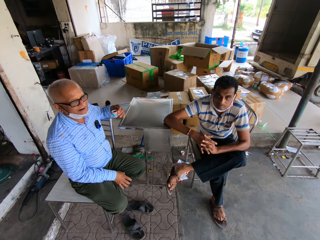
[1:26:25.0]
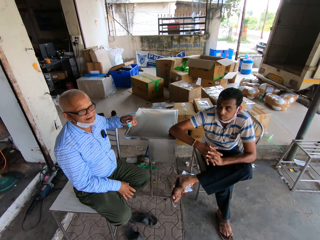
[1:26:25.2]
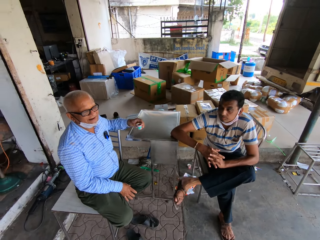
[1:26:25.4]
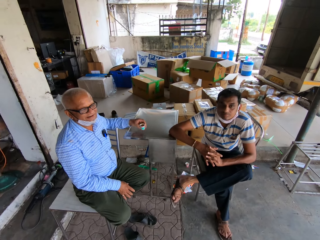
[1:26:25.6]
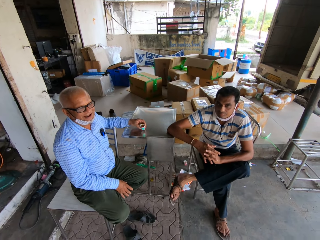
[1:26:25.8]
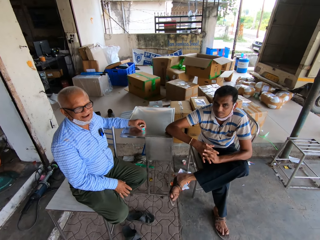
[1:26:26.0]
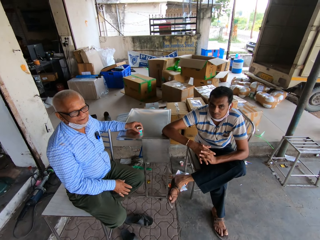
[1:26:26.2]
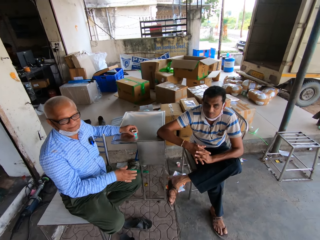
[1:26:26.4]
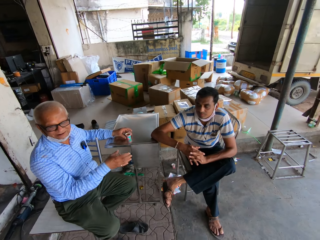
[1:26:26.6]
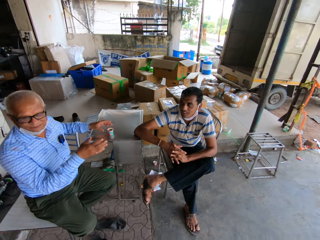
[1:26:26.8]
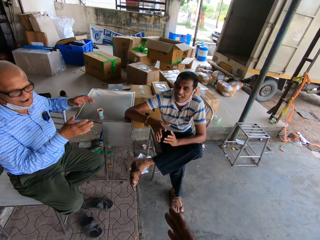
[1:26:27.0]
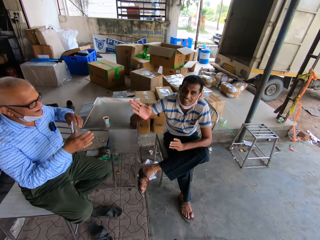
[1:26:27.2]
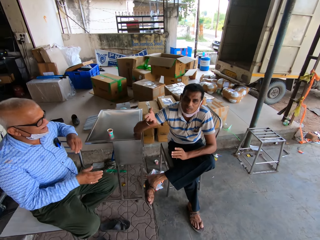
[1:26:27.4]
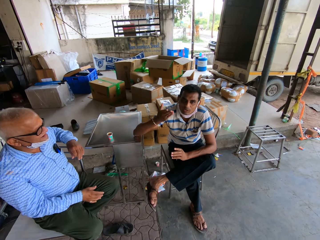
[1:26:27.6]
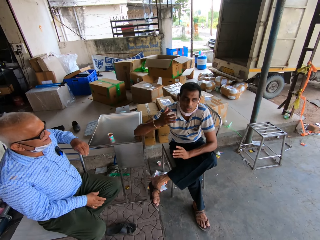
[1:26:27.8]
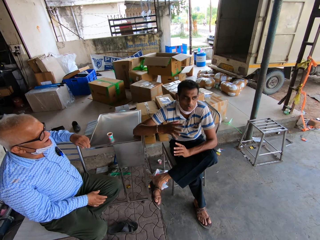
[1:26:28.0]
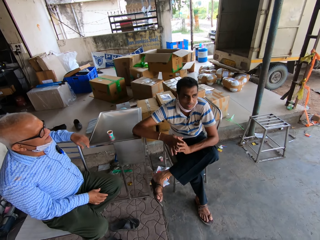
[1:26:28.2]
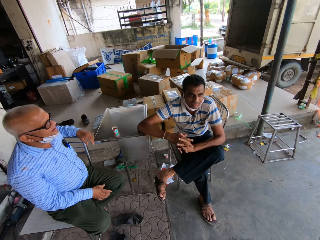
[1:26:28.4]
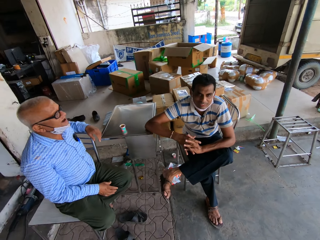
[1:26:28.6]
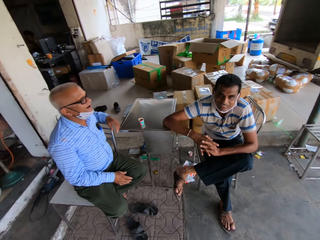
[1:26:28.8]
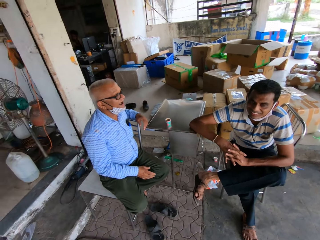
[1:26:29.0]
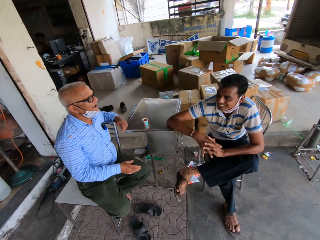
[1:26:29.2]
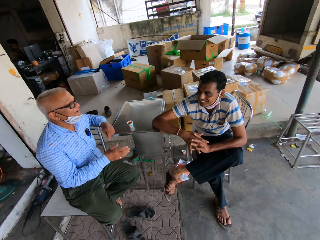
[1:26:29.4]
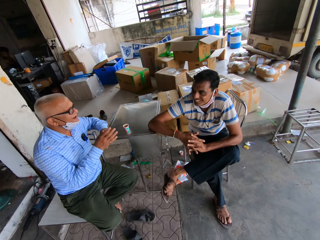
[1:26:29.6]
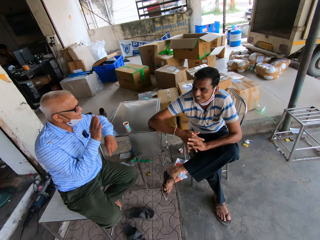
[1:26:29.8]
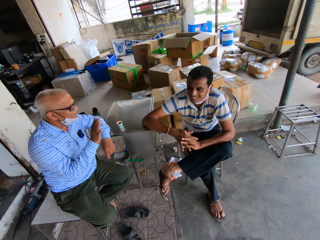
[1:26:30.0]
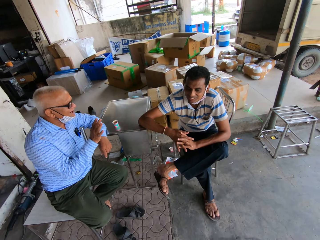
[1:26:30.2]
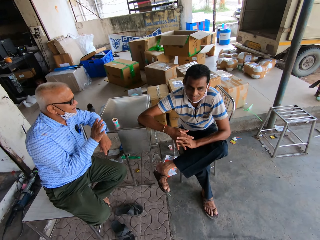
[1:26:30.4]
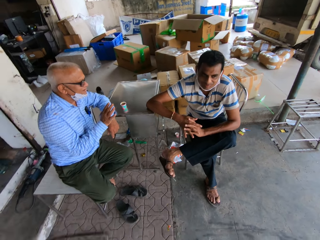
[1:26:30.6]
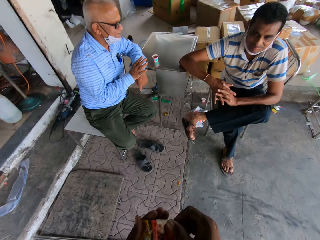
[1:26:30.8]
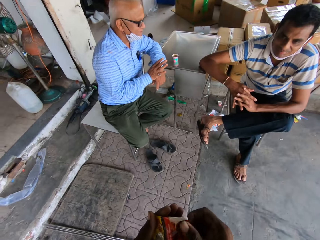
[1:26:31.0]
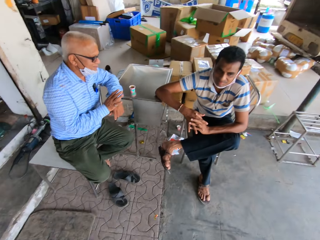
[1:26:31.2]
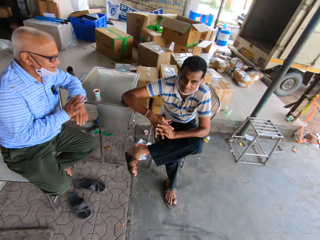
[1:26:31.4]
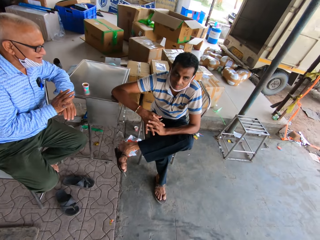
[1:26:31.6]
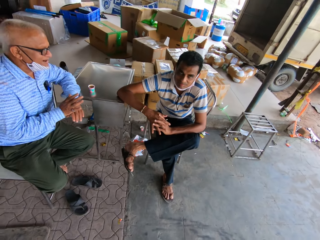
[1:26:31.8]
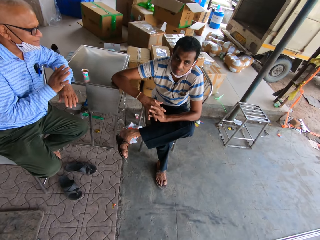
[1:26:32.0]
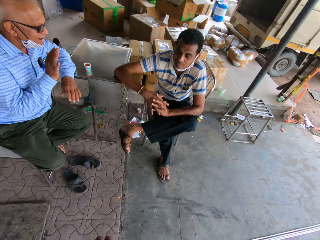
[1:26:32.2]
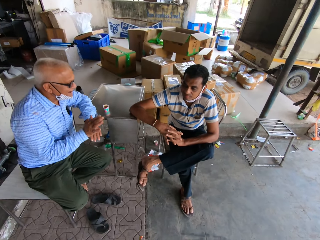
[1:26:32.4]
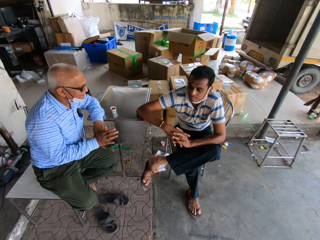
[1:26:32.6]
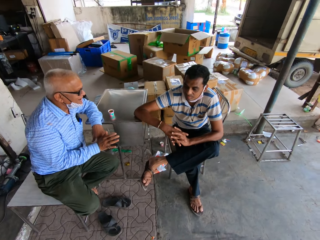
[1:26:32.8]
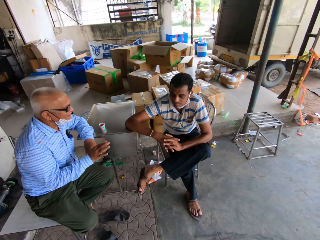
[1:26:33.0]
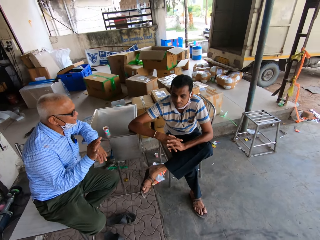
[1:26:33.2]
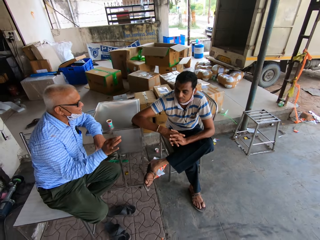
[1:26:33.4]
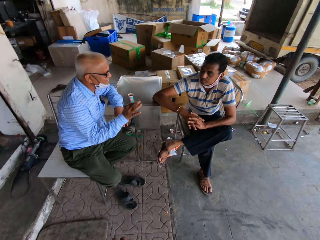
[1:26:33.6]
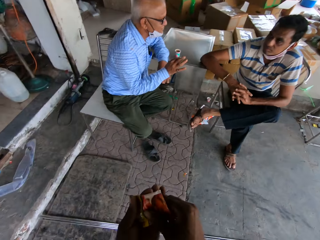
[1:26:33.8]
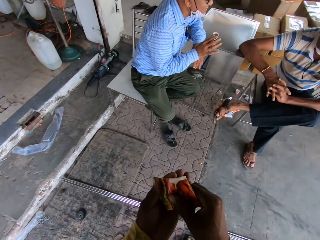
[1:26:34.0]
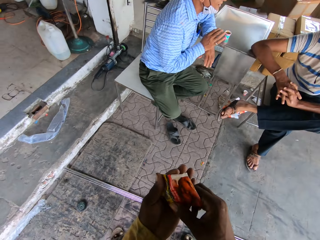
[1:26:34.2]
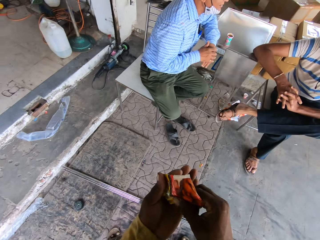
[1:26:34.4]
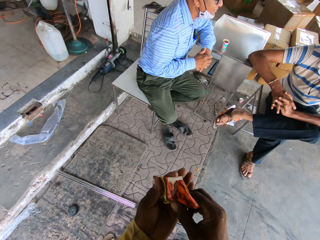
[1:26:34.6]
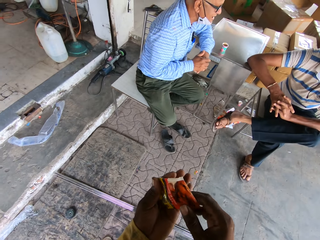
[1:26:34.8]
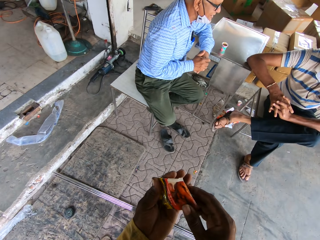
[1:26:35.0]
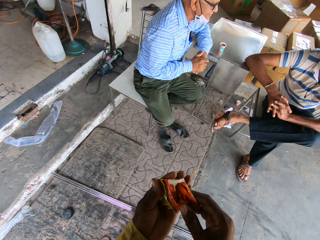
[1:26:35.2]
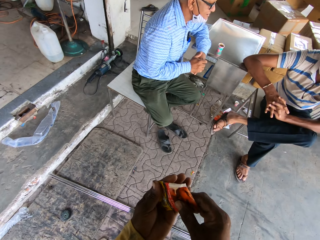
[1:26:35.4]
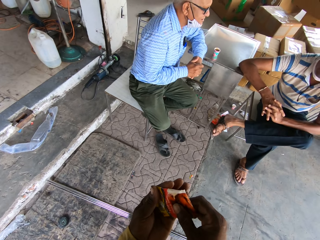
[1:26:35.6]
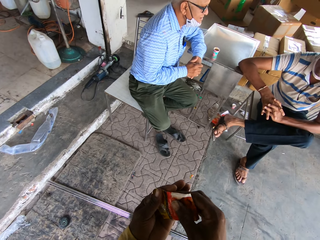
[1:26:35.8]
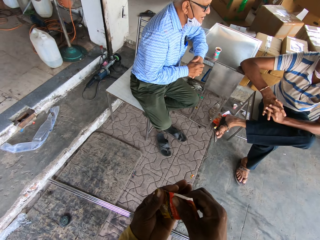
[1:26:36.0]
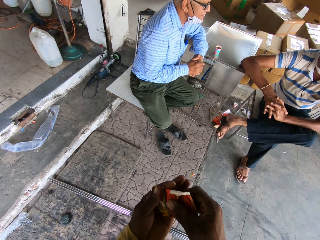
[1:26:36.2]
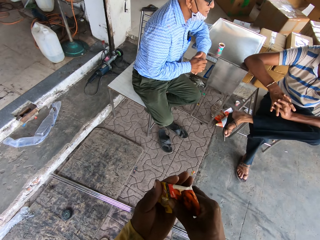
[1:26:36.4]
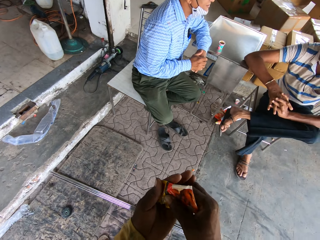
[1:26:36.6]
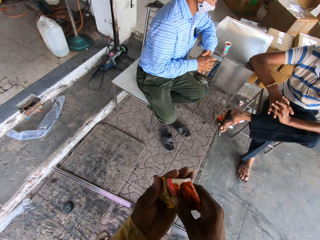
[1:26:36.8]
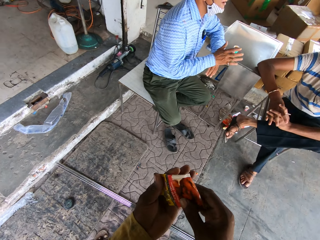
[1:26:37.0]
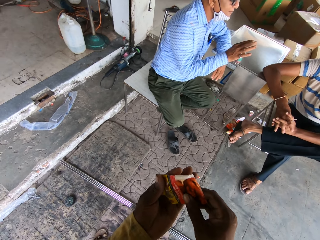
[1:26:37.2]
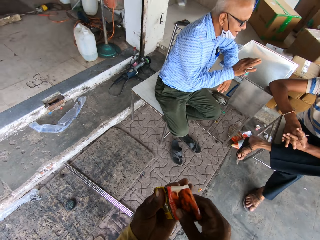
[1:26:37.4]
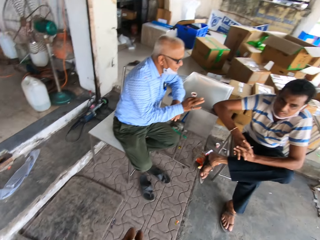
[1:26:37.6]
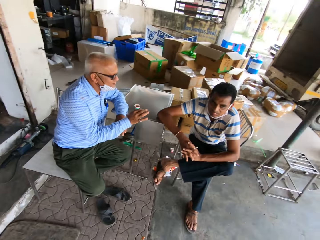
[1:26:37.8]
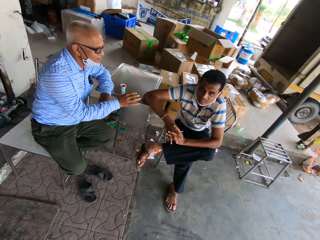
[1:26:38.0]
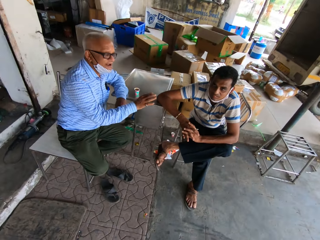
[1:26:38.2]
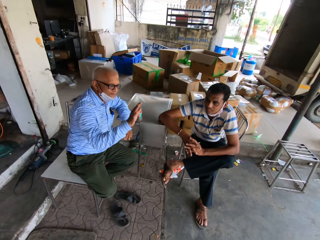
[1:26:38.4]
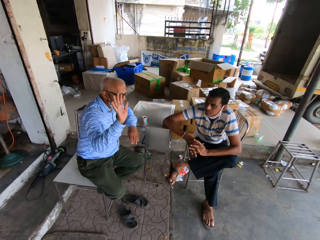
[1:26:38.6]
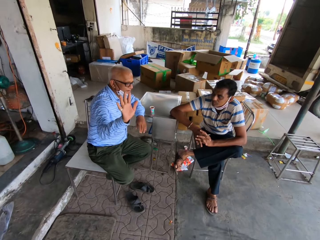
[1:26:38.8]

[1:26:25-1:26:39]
A man puts a cup of coffee on the table. A person interacts with the man. The camera wearer pours tobacco on his hand.

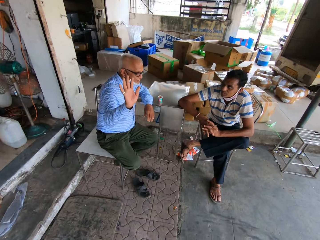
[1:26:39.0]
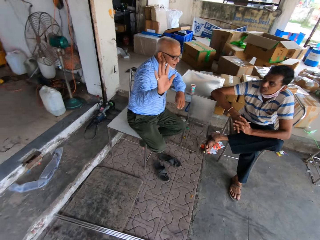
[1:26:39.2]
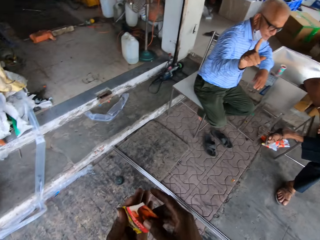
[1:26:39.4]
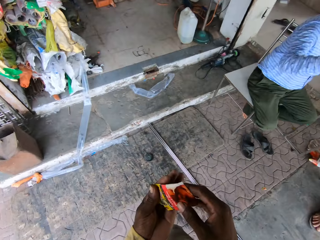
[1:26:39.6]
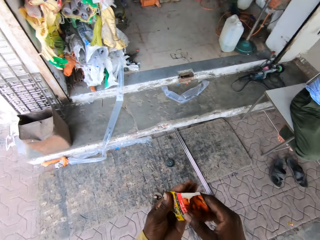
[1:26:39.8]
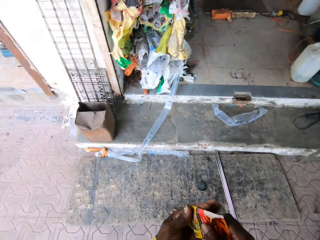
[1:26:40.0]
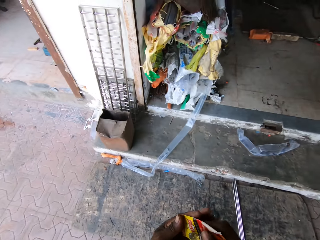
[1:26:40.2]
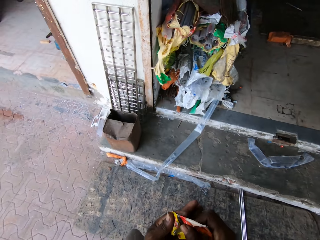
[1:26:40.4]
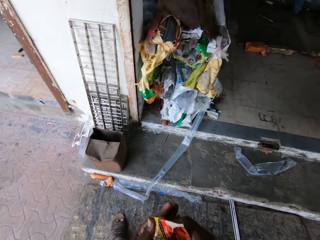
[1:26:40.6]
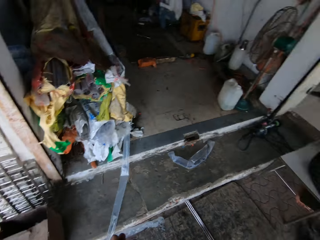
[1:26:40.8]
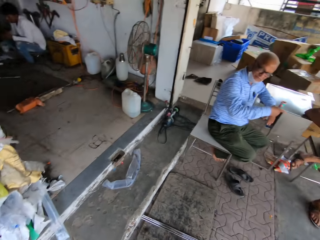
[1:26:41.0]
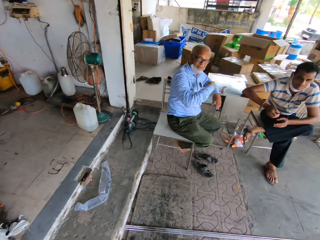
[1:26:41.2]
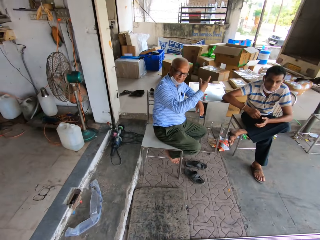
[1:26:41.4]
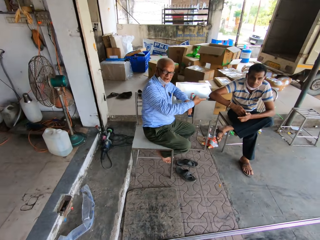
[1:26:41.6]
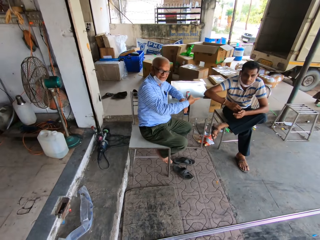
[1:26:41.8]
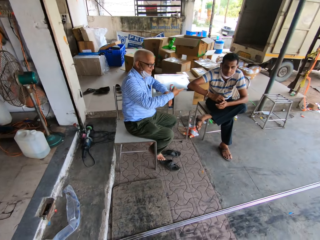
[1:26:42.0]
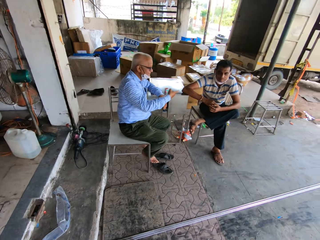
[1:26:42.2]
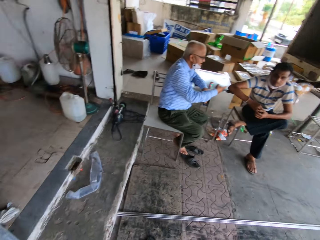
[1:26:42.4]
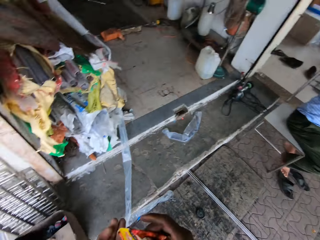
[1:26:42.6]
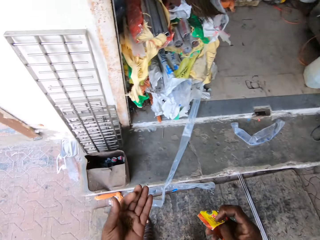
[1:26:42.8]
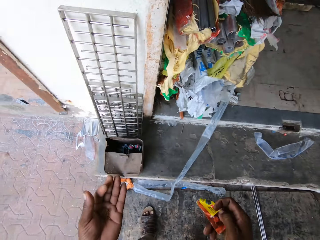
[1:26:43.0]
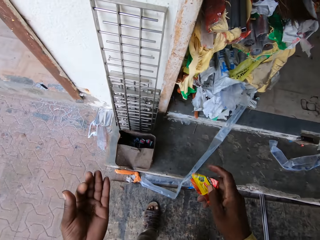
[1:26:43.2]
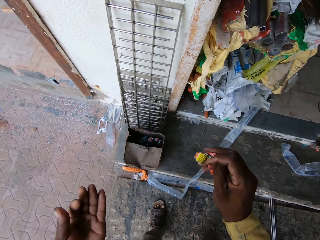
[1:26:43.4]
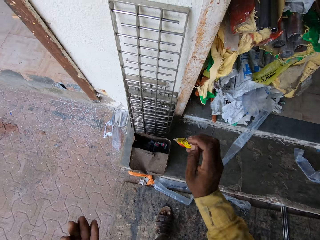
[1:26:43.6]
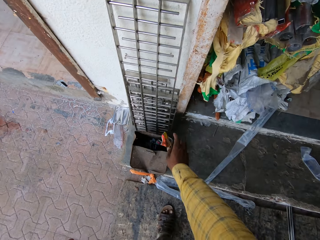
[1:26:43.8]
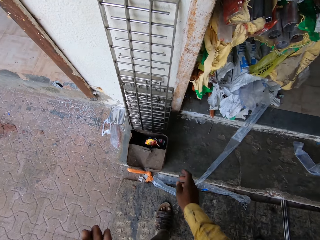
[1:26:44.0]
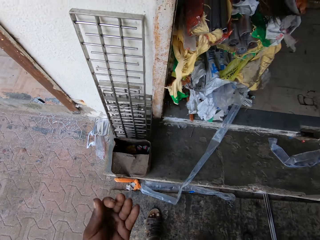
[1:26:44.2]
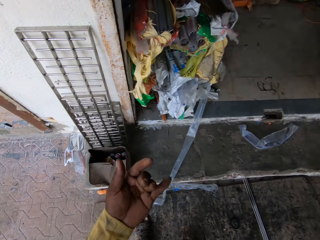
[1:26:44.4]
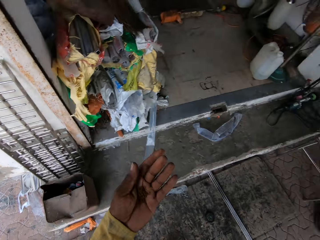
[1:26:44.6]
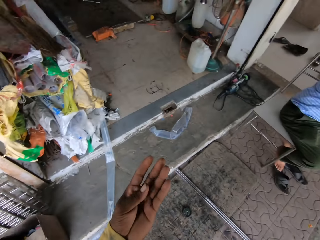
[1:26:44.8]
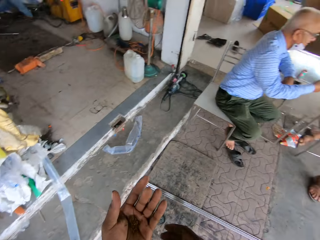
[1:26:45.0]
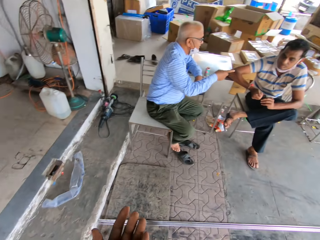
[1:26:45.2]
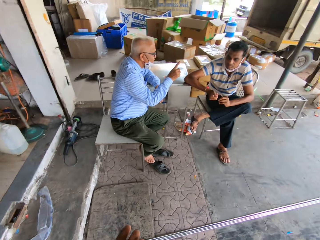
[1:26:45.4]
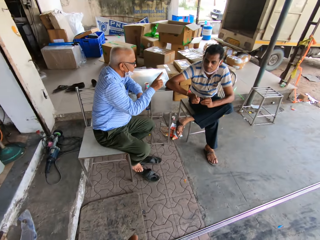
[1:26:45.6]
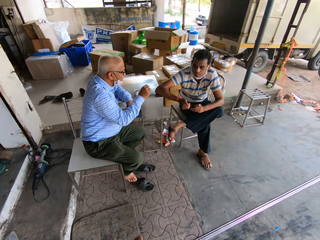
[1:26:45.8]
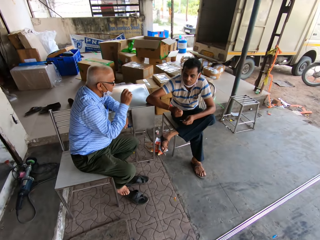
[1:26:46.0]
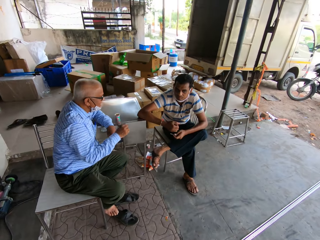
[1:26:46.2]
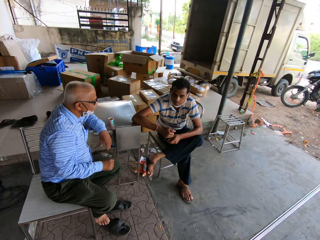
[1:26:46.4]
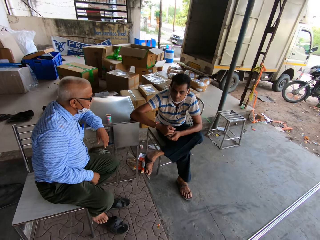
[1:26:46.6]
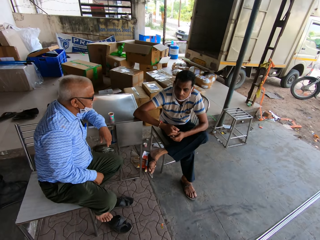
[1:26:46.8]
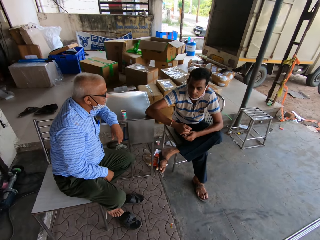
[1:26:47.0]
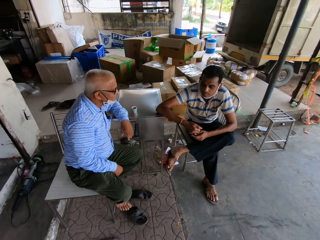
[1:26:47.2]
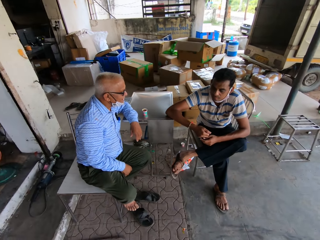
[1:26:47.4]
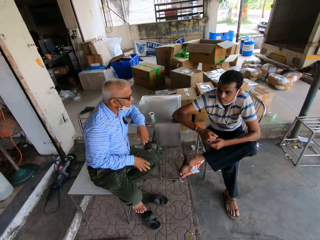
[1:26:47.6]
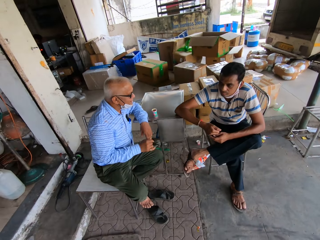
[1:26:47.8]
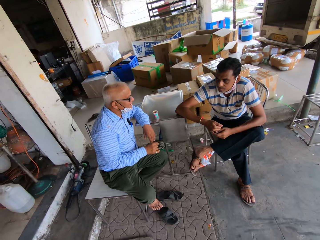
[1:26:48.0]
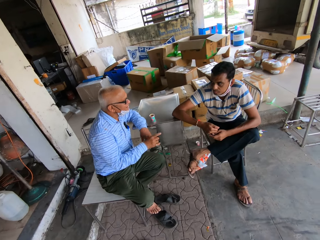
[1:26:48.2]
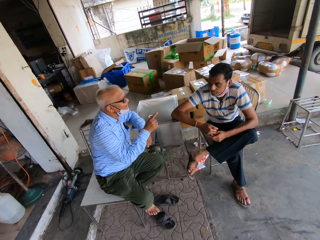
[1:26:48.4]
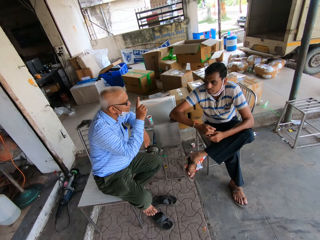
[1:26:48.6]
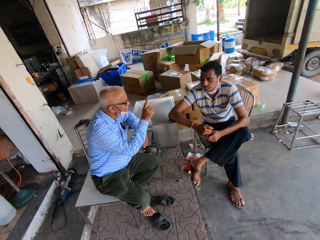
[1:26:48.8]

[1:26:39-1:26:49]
The camera wearer moves around. They look around. They throw a packet in a box. They walk around.
